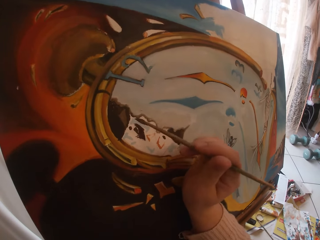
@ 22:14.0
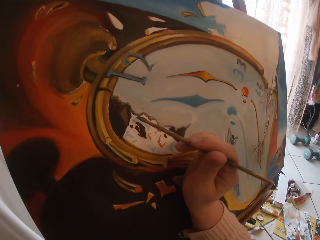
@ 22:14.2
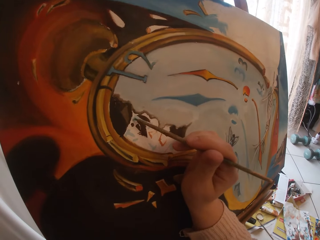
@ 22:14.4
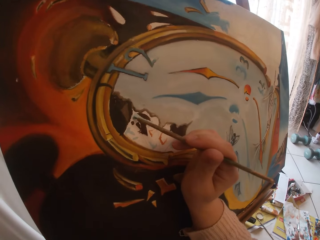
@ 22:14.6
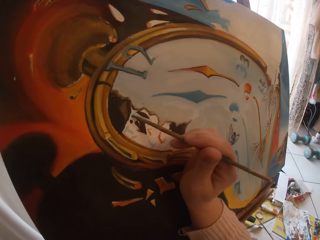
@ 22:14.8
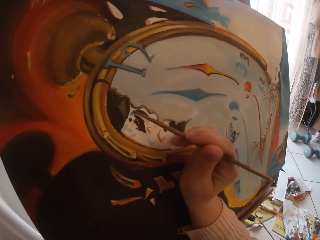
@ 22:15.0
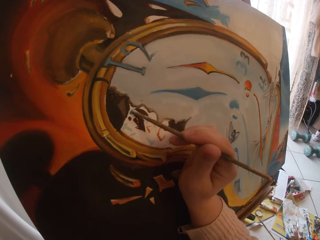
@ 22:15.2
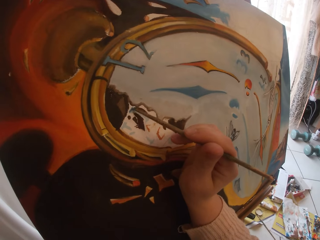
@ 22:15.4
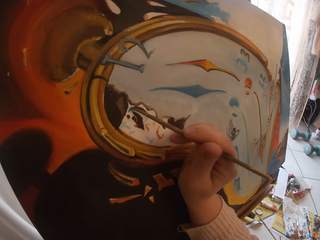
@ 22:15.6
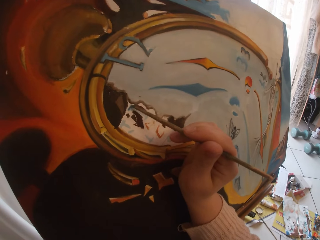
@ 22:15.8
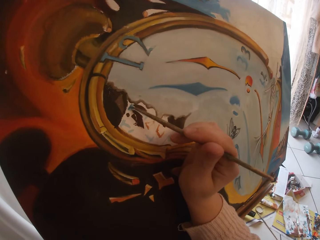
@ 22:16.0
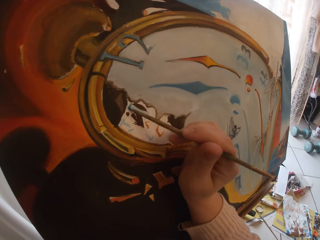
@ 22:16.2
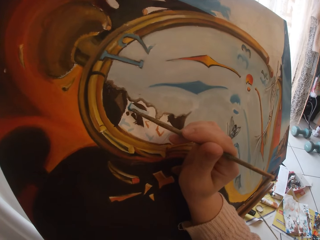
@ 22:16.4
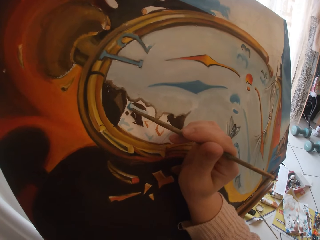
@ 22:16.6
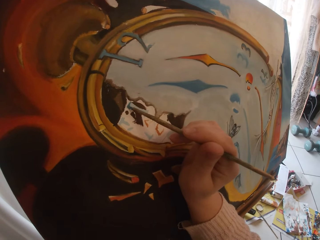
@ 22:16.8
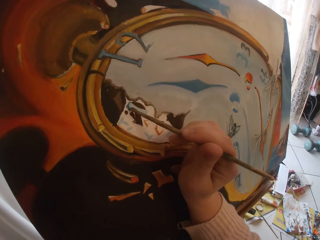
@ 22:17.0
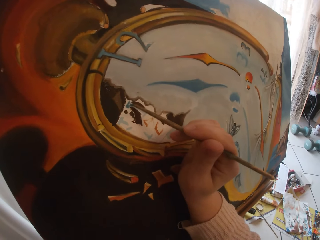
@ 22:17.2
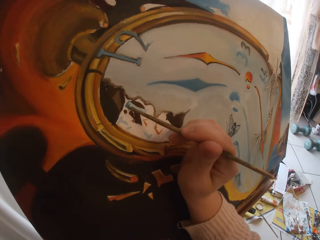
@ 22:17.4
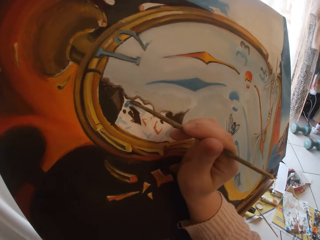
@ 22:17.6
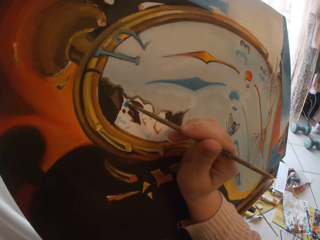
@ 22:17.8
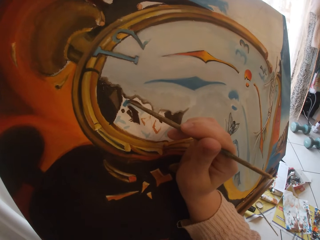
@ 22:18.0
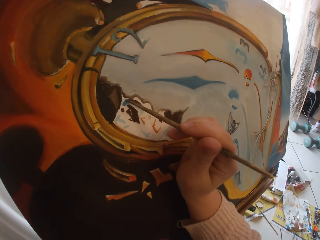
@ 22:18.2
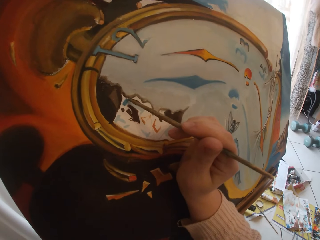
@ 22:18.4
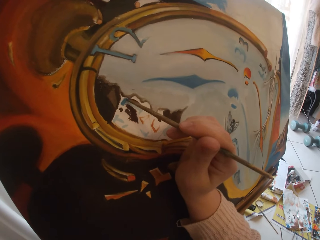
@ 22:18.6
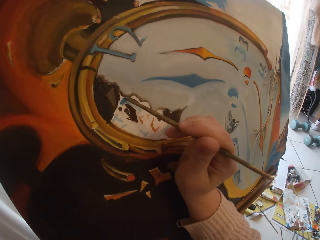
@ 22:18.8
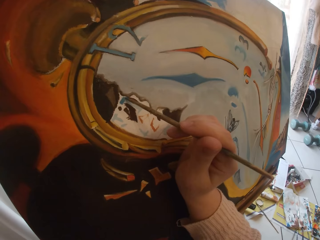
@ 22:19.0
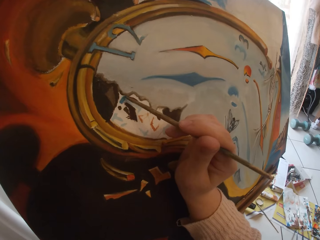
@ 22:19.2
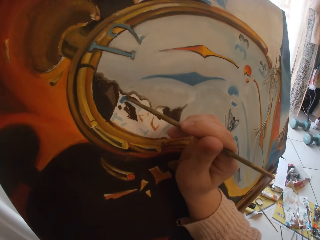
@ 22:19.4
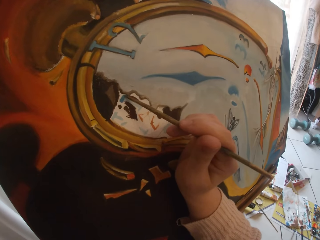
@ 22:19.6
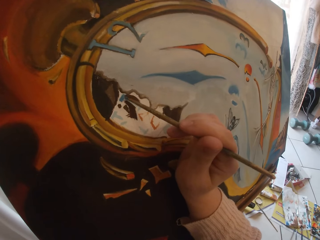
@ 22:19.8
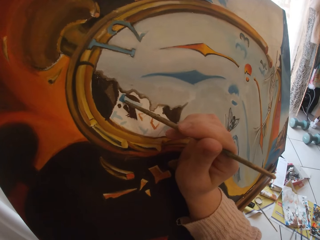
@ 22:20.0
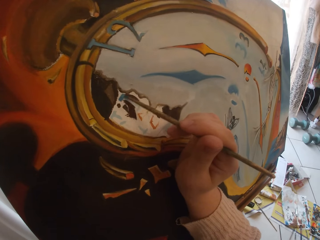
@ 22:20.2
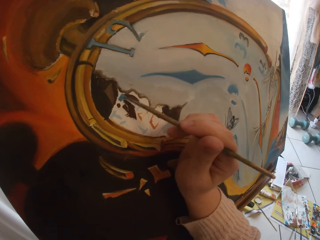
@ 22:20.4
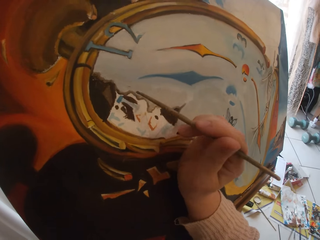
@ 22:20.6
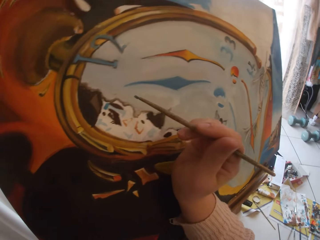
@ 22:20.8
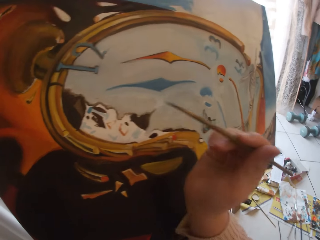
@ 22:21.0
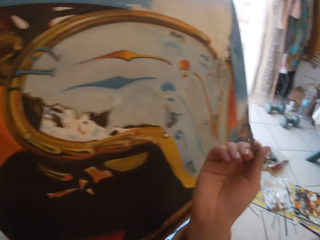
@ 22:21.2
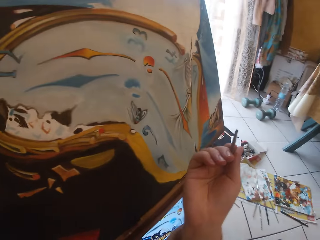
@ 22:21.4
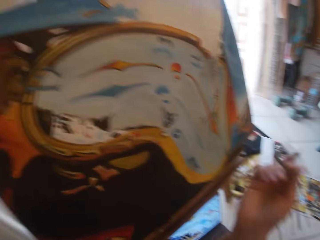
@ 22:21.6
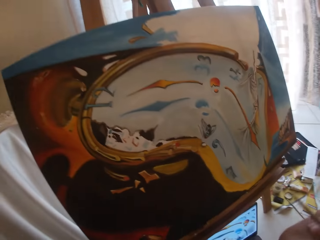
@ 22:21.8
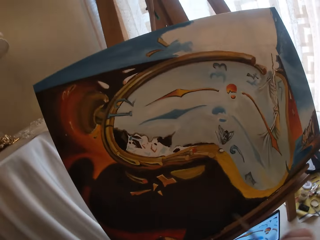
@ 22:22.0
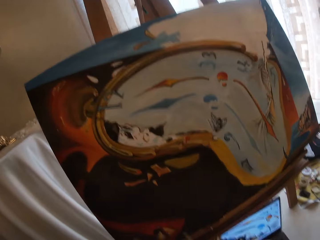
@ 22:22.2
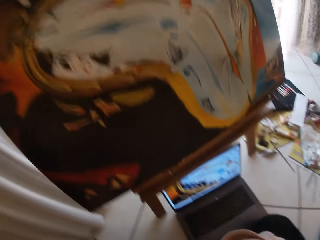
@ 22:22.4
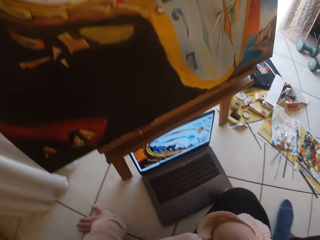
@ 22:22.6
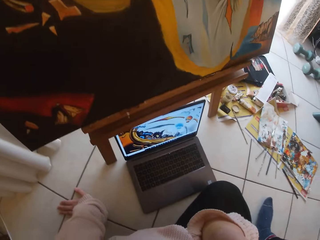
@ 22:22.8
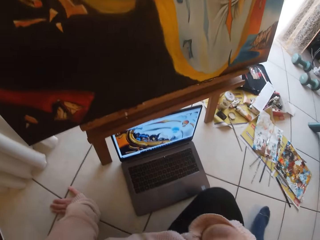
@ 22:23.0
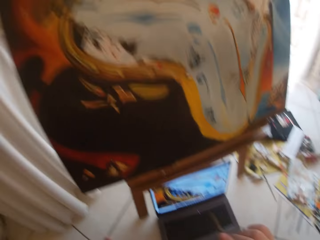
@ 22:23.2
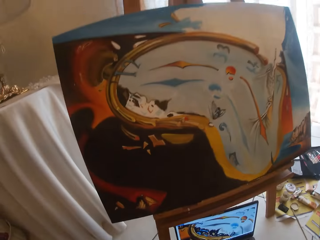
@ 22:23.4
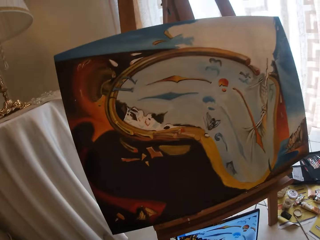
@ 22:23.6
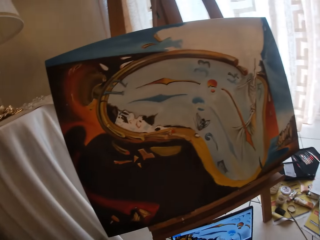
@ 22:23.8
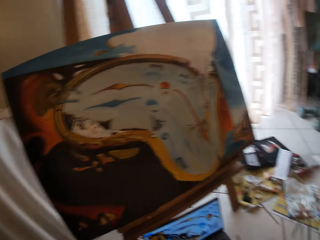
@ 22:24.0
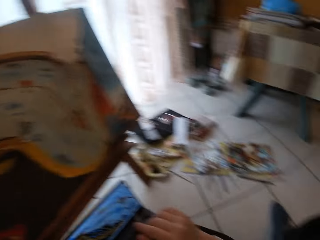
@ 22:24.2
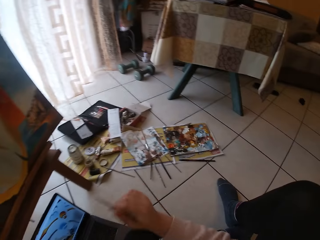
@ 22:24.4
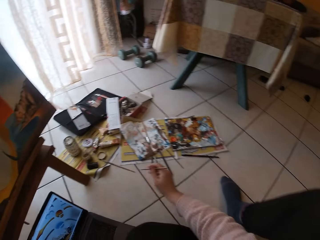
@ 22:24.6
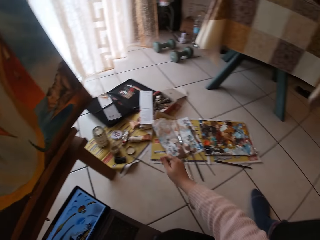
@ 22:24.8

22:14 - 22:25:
The camera wearer paints the canvas. They stop painting. They look around.

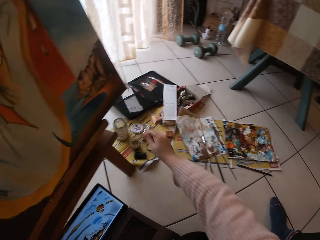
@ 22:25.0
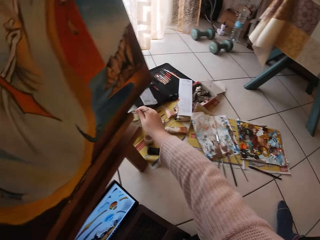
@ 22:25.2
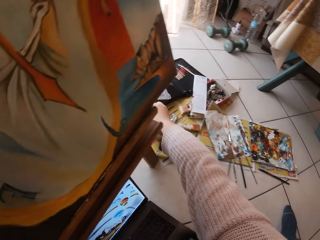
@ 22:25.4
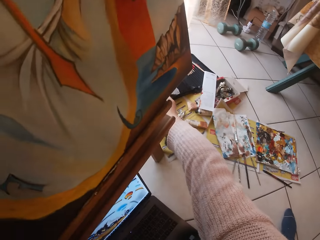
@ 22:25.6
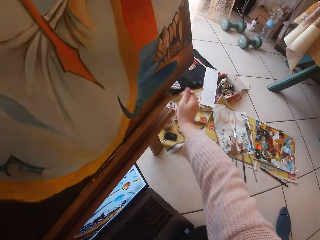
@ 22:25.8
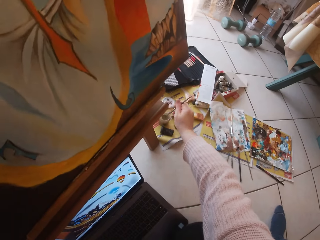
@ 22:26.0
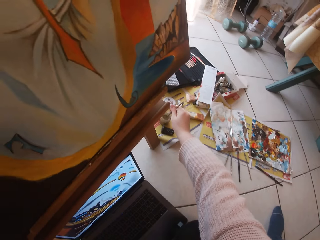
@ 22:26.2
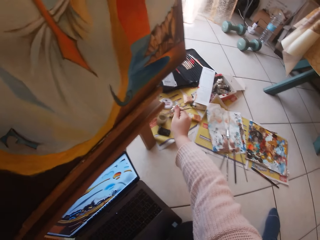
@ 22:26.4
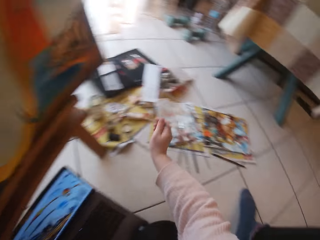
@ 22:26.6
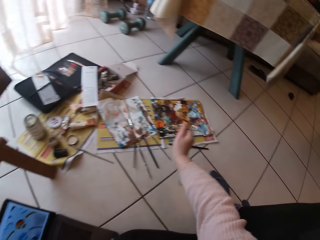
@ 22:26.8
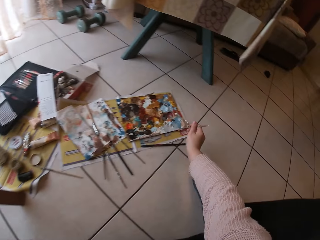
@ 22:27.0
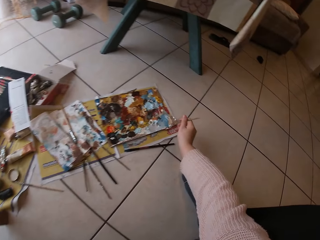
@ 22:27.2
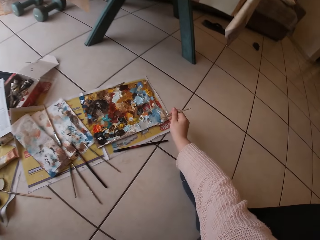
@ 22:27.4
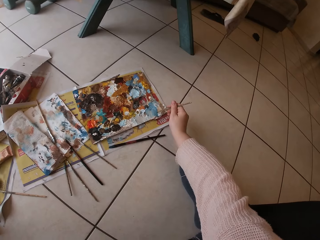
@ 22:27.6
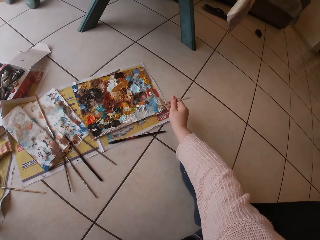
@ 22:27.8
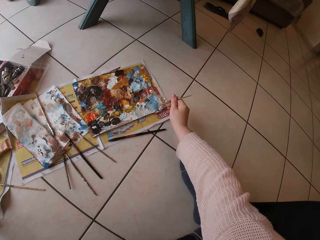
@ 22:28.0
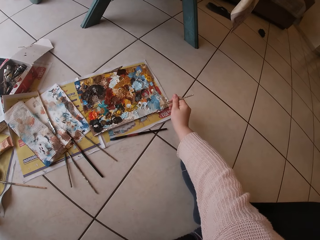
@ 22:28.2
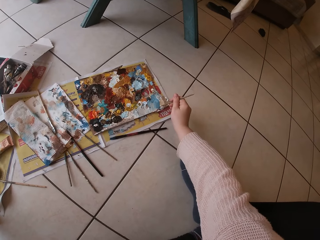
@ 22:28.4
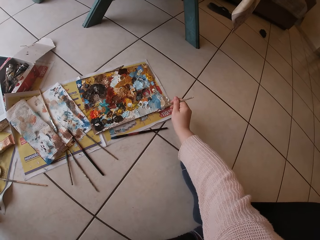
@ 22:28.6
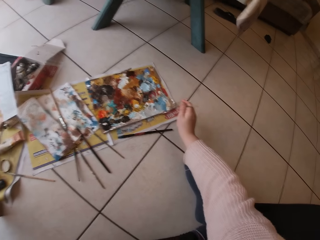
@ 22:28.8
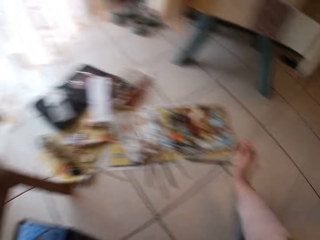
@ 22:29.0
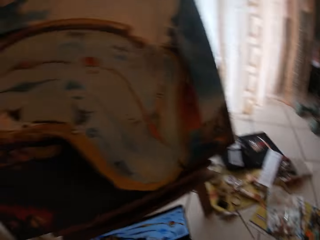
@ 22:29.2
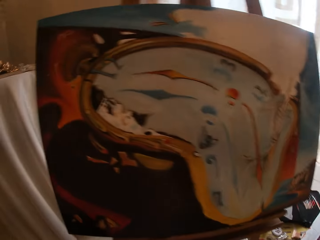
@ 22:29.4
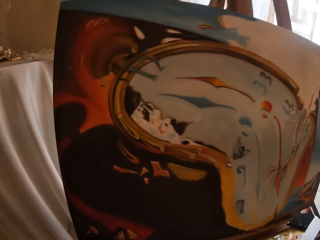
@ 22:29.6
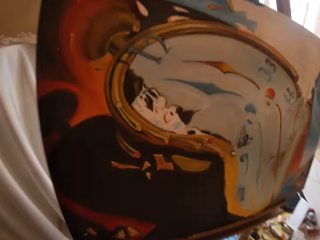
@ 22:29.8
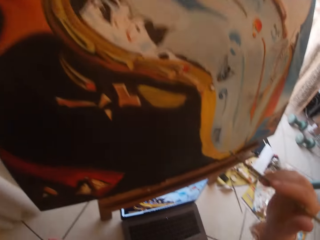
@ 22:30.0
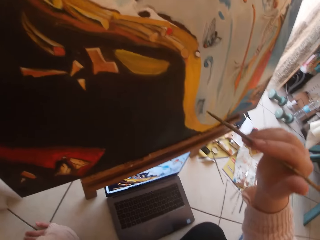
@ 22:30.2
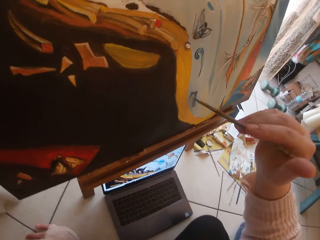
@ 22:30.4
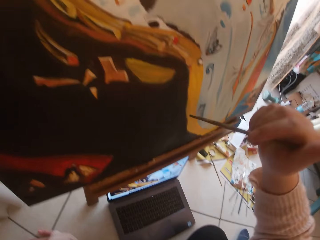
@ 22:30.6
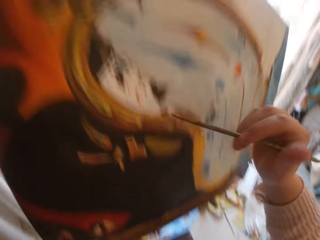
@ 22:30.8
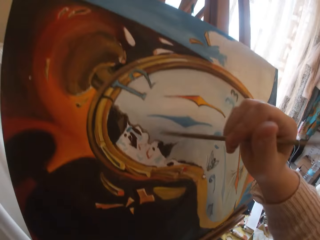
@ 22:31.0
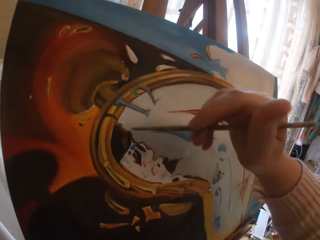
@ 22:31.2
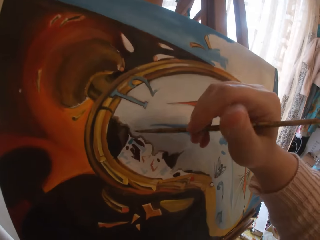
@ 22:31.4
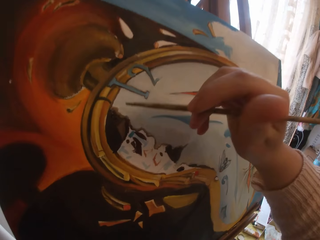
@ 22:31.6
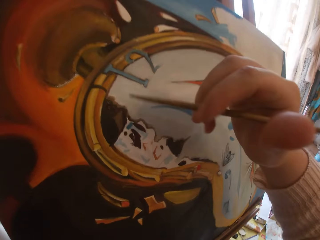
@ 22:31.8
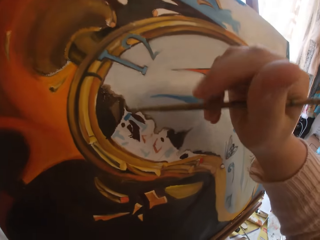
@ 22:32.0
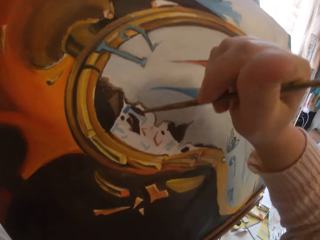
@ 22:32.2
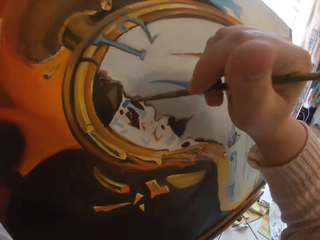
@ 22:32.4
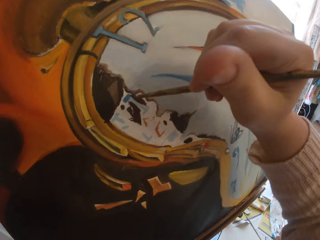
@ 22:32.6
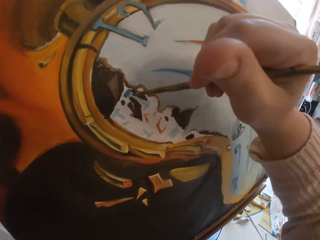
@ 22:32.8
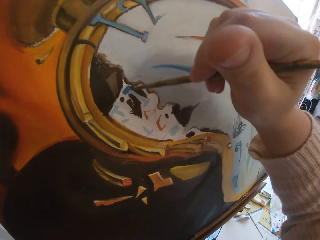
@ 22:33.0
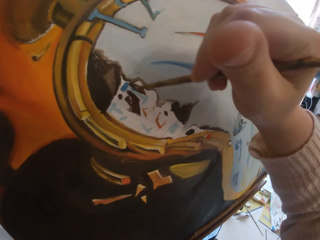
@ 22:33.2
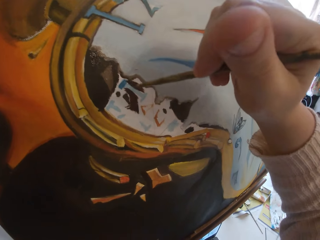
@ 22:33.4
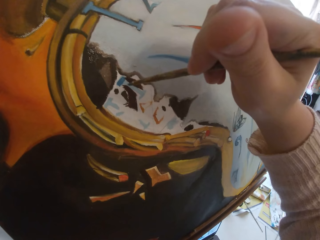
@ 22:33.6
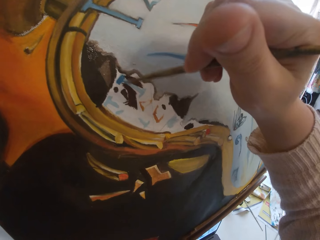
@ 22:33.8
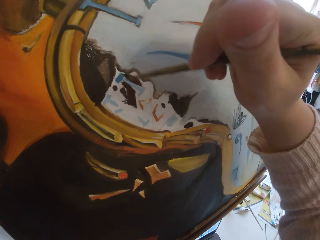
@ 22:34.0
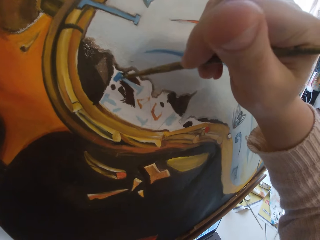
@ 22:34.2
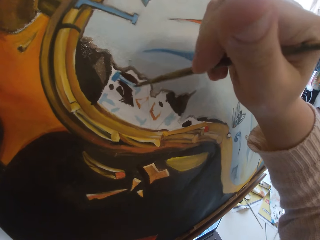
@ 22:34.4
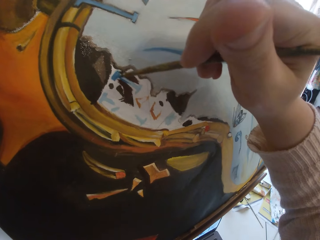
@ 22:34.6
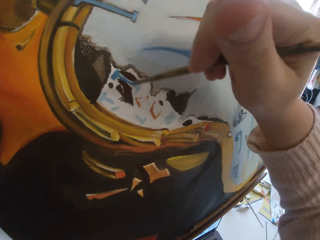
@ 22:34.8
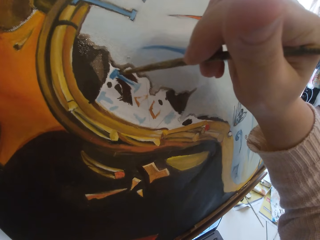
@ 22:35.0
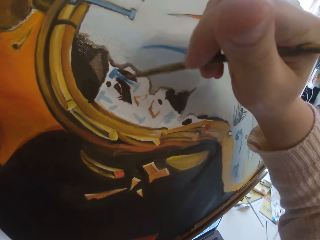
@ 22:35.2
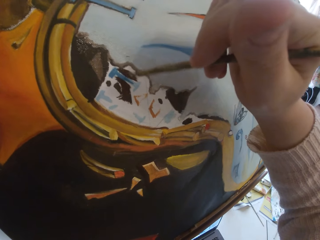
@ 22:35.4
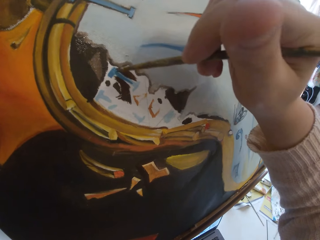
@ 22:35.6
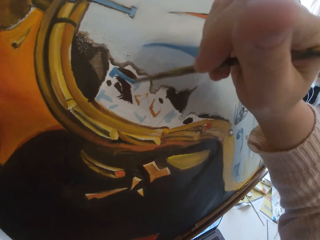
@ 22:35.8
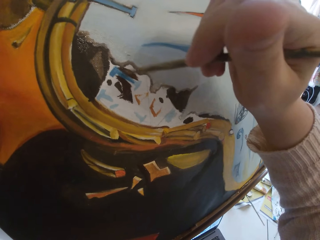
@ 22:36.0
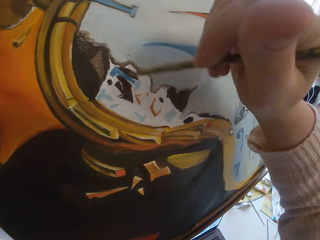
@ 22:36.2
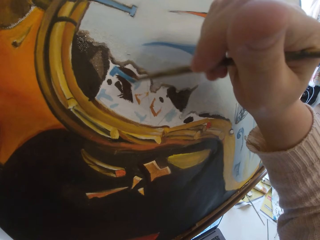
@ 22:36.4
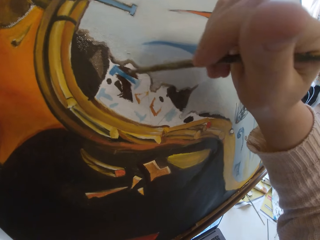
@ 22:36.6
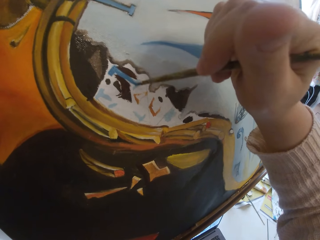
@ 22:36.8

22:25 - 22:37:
The camera wearer puts the brush inside a liquid container. They dip the brush in oil. They dip the brush in paint. They swirl the brush on a colour palette. They look at the painting. They adjust the hand. They paint the canvas.
